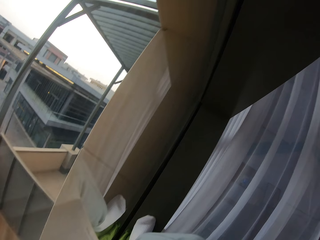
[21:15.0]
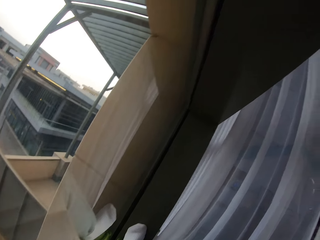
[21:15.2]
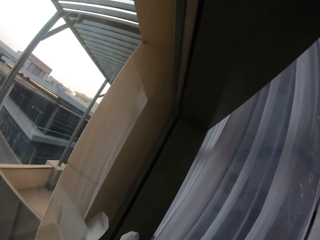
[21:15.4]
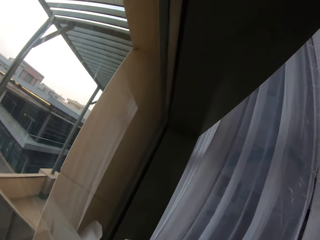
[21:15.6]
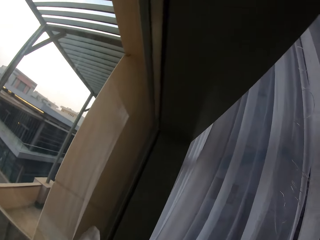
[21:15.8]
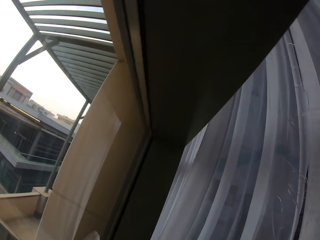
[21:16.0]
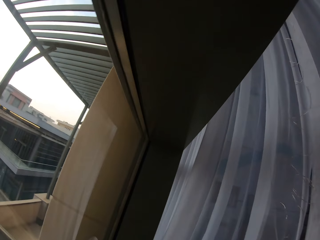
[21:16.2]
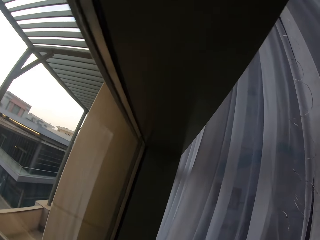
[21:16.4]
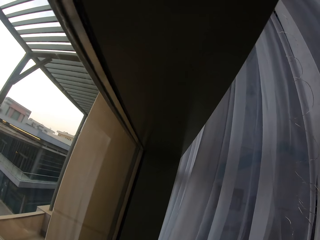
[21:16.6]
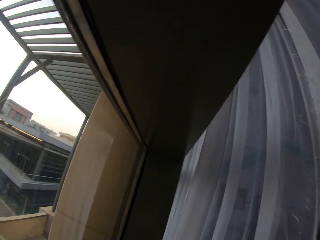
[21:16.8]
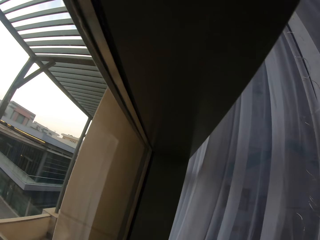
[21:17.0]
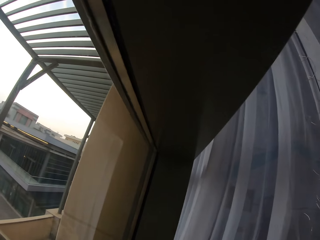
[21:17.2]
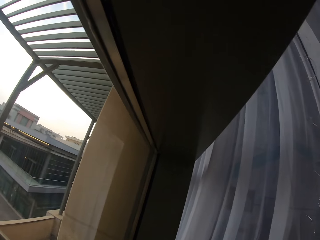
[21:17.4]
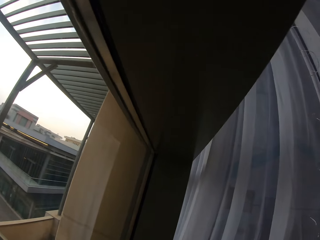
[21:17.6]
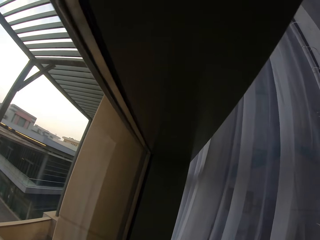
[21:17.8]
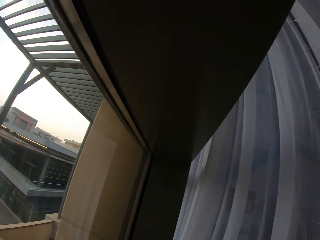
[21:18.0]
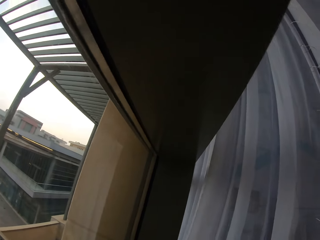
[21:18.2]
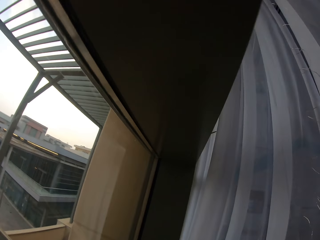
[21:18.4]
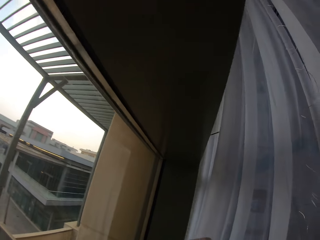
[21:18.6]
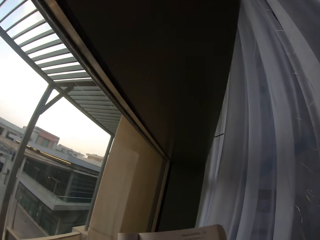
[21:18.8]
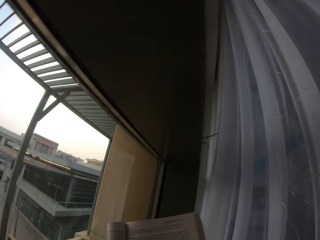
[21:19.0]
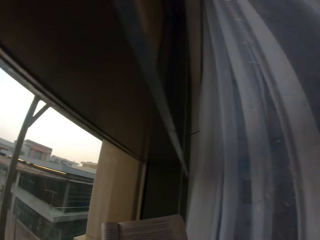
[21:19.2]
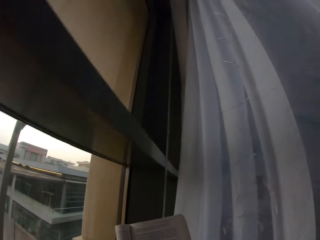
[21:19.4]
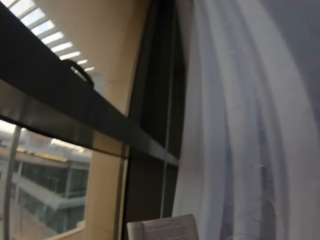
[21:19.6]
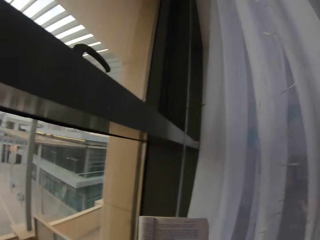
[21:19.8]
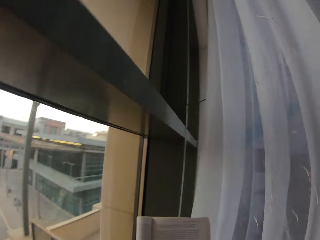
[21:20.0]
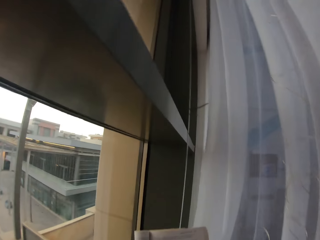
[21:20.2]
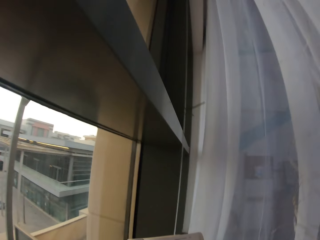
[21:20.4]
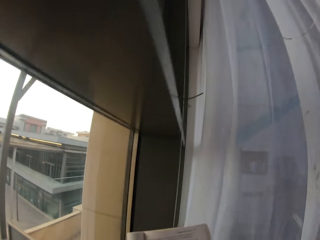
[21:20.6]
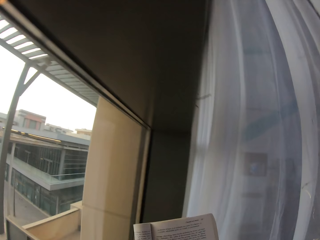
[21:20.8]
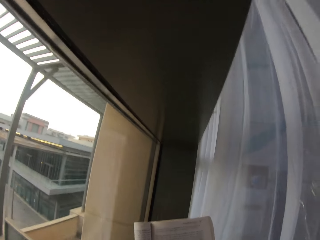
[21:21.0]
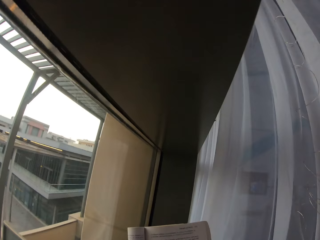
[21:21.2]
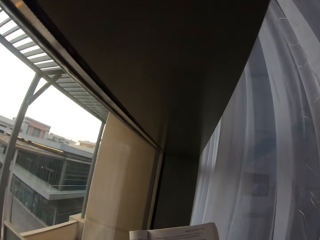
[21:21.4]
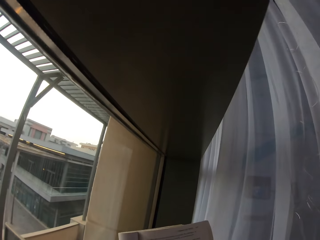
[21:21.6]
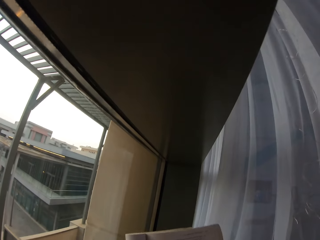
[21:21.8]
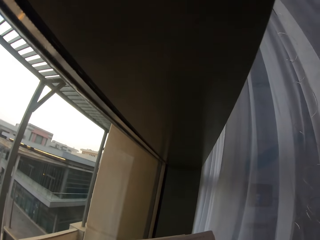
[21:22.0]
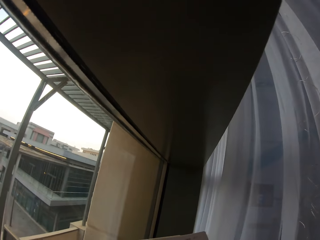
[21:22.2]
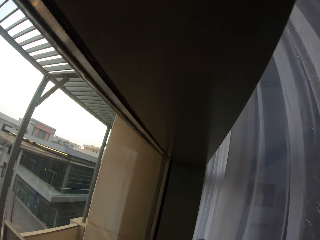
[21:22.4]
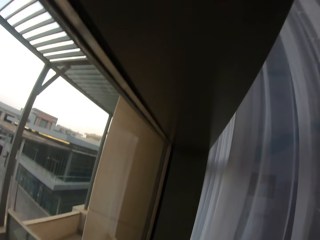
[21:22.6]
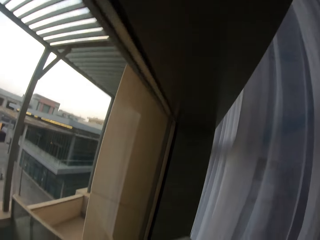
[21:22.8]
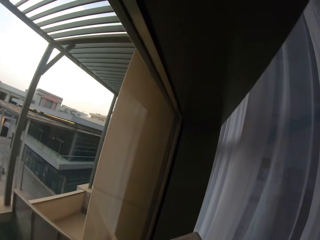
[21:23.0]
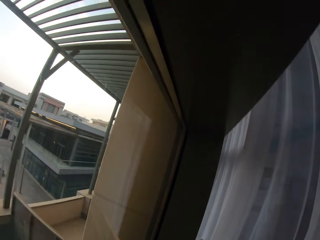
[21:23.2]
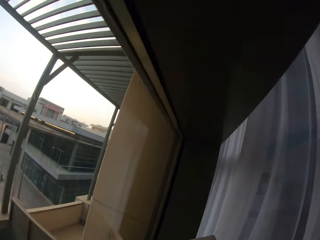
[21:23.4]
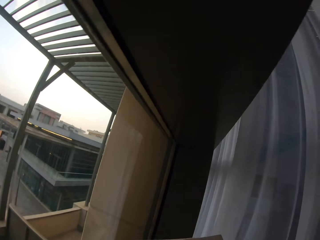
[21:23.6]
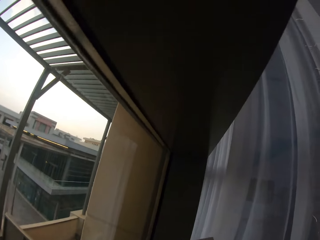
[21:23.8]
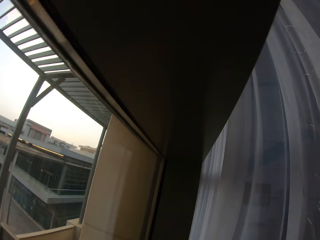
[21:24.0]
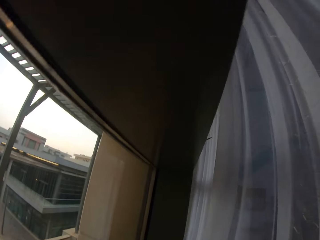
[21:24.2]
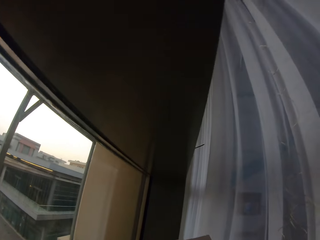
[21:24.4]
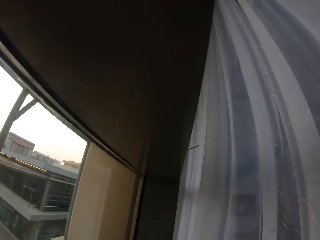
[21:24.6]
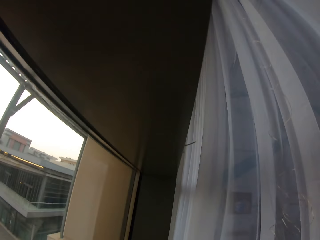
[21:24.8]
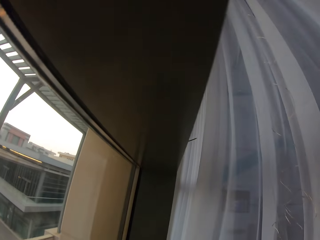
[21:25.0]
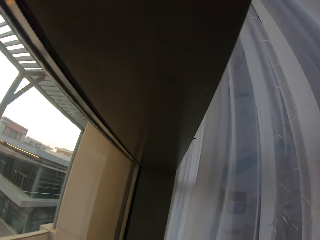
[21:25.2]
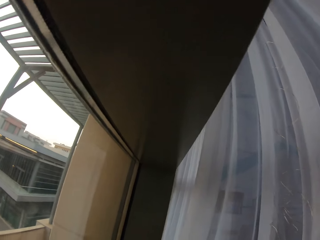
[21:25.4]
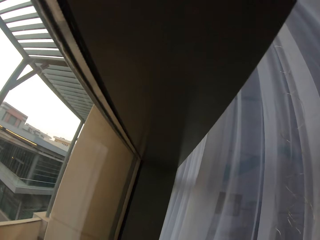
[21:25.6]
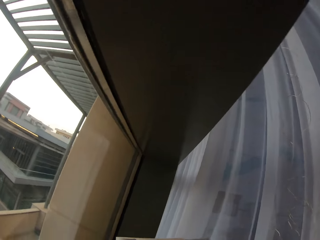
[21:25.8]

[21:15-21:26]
The camera wearer folds the book with both hands. They read the book.

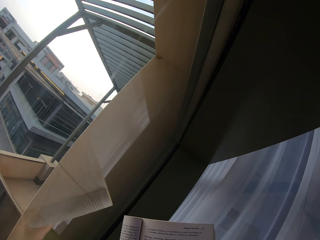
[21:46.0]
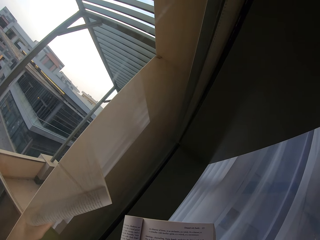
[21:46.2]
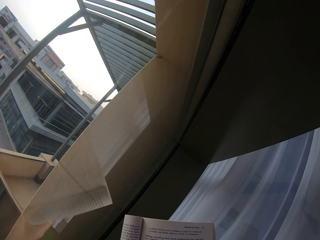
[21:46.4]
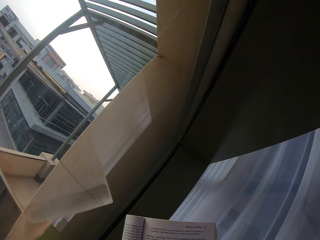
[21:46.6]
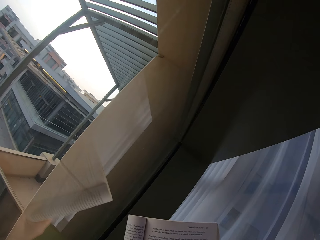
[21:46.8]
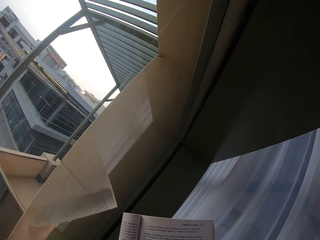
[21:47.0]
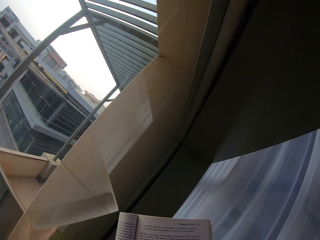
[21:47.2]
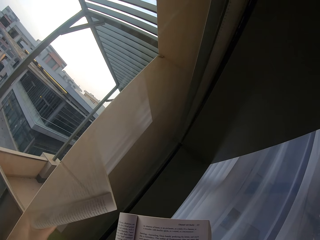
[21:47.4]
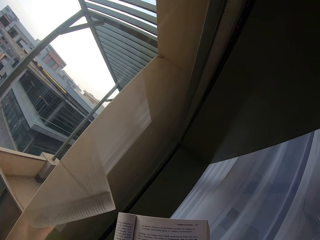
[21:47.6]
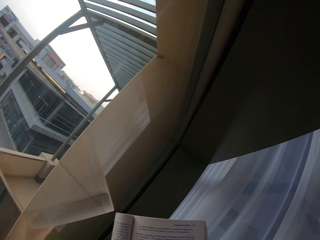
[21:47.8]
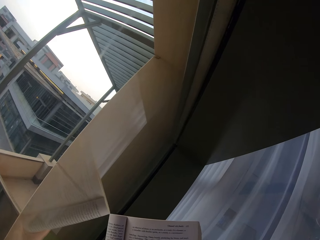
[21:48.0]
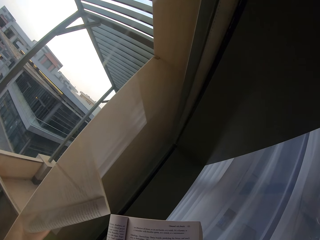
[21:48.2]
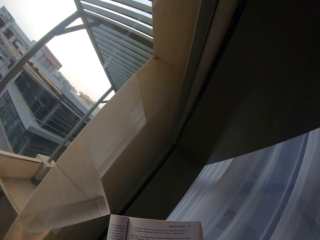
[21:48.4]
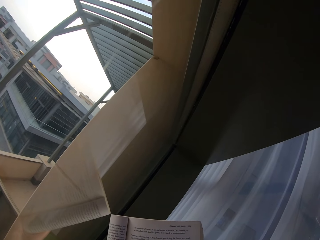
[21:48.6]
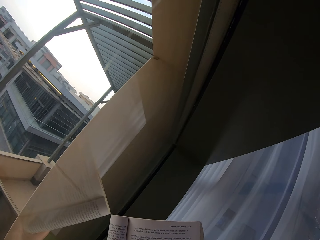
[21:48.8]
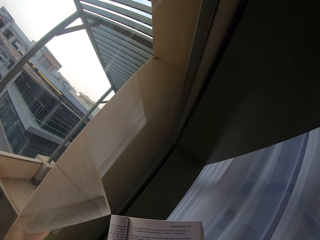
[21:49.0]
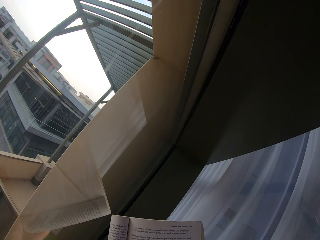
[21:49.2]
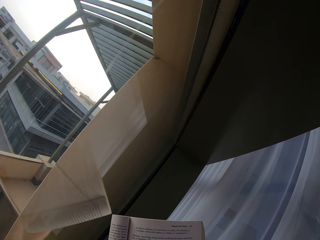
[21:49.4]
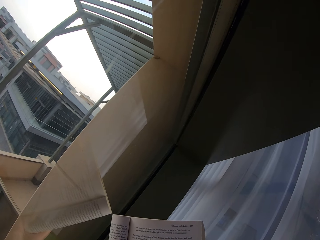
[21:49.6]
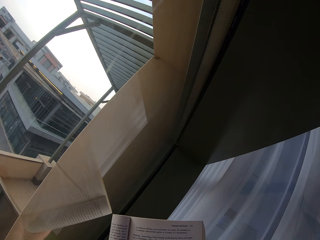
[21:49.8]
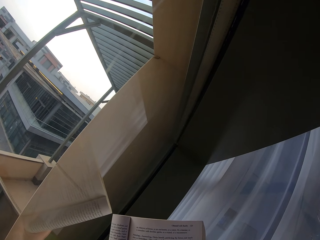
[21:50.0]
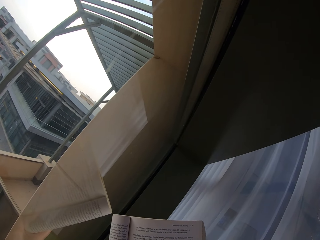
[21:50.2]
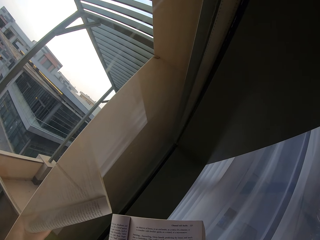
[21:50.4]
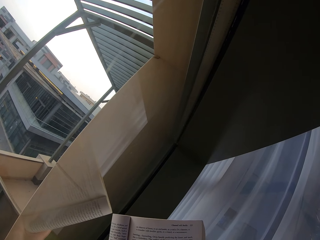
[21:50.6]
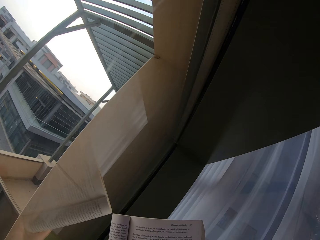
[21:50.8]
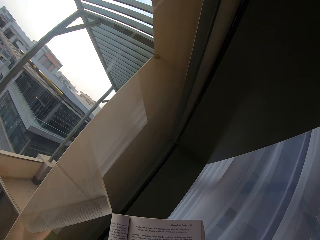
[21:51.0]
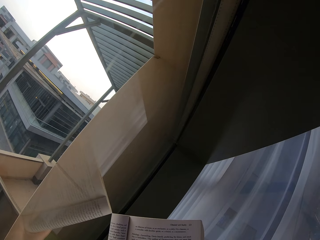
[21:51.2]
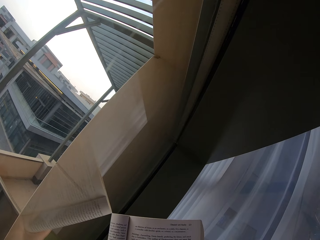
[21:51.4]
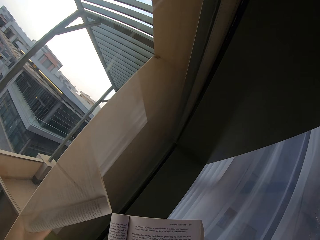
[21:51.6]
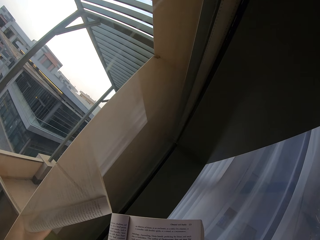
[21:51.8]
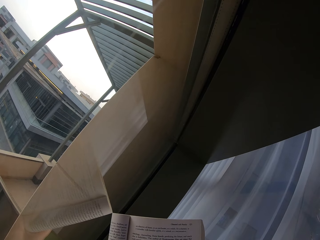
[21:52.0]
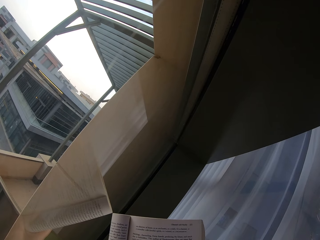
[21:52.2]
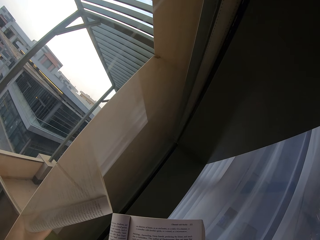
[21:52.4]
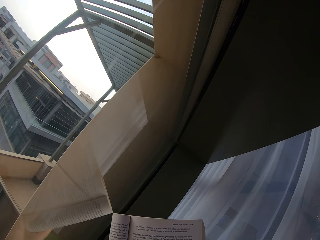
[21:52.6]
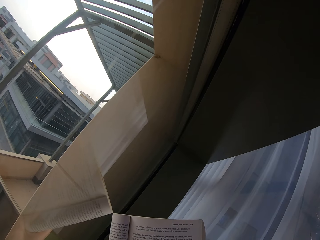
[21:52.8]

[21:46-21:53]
The camera wearer continues reading the book.

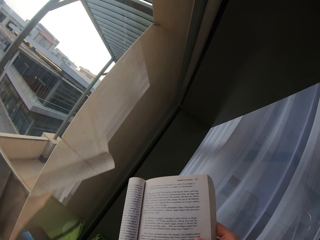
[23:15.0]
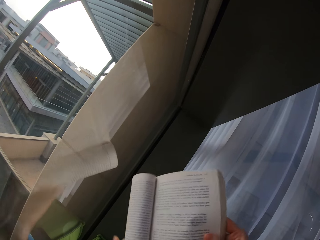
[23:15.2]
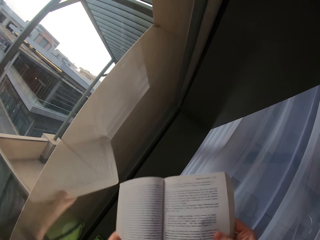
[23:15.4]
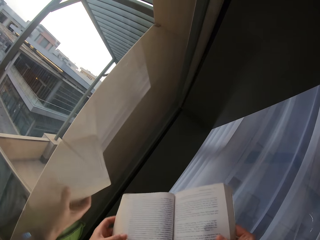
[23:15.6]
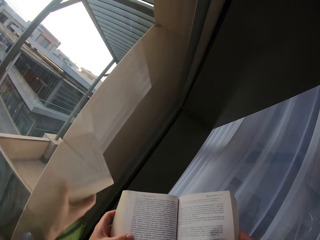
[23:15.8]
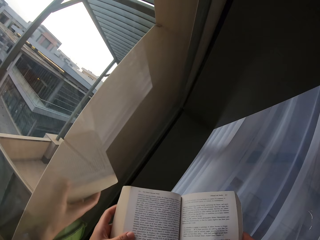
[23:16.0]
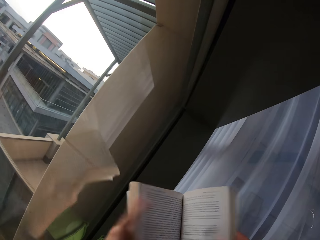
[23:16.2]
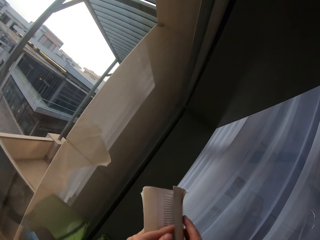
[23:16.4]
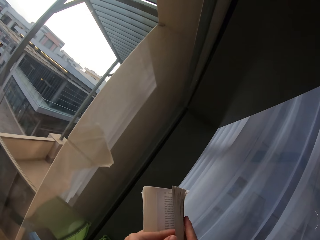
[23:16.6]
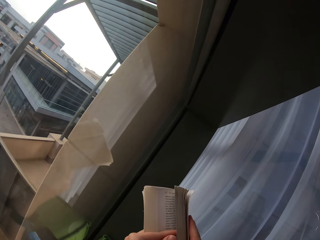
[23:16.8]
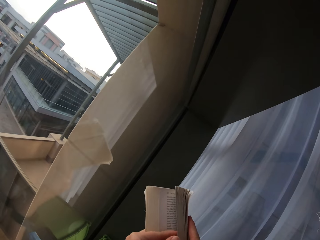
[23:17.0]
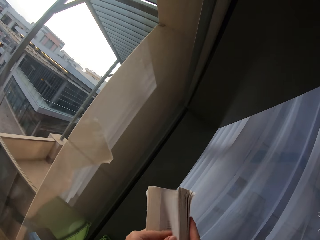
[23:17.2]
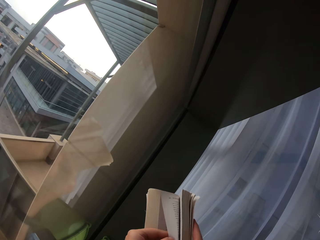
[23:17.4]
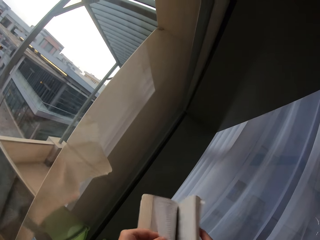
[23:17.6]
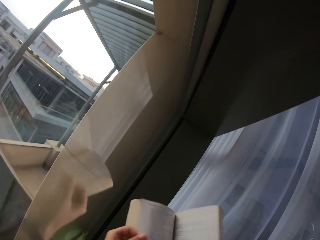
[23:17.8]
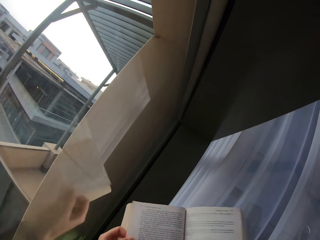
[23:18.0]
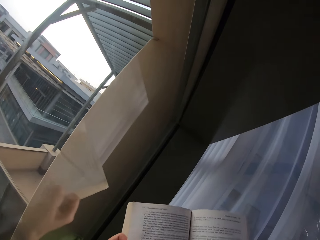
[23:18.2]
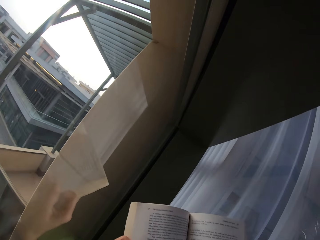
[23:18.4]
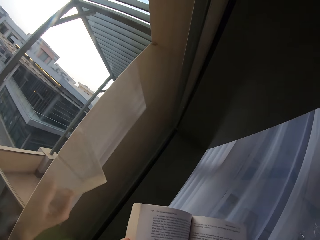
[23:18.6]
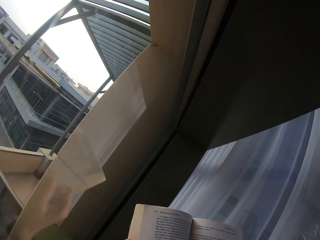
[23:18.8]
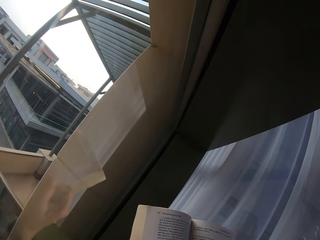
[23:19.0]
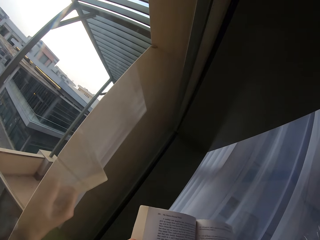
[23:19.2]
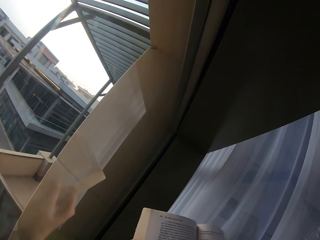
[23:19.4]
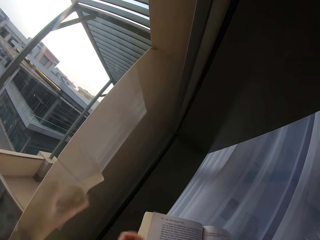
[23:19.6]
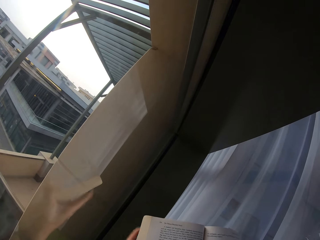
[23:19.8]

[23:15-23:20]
The camera wearer opens the next page of the book.
